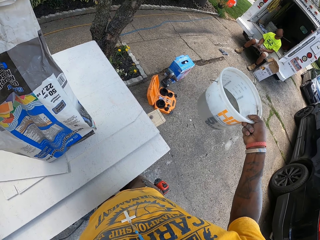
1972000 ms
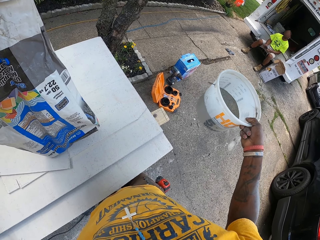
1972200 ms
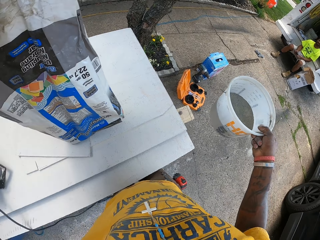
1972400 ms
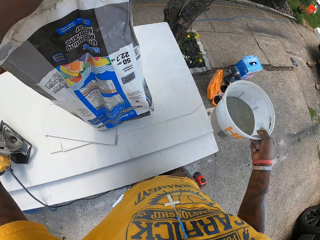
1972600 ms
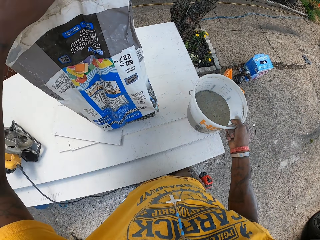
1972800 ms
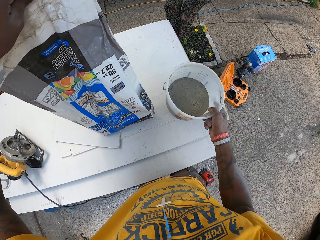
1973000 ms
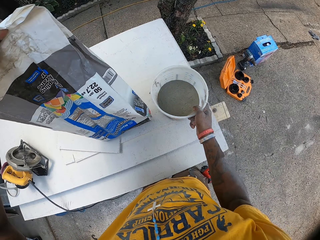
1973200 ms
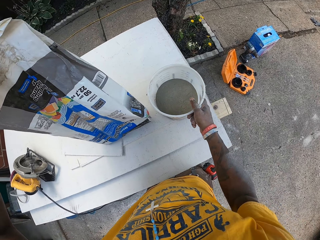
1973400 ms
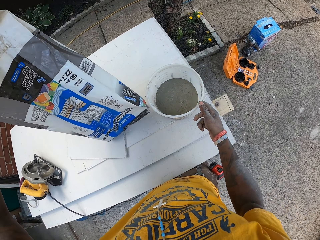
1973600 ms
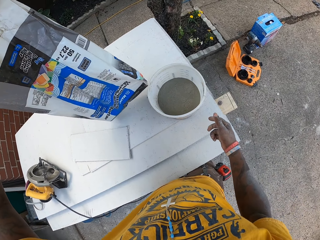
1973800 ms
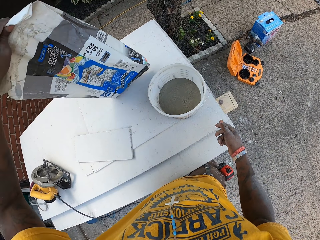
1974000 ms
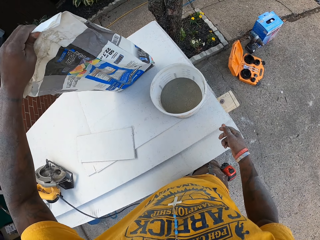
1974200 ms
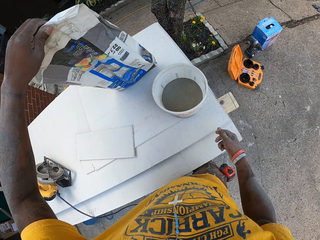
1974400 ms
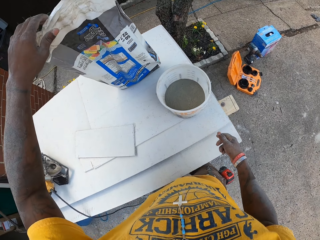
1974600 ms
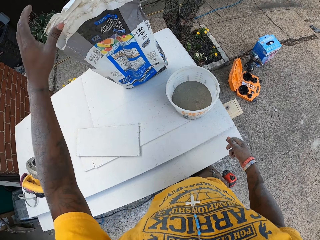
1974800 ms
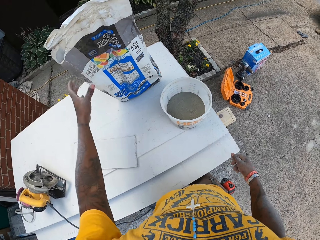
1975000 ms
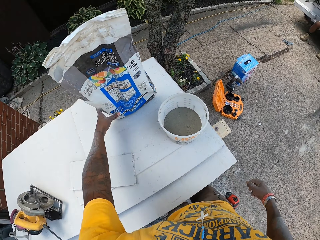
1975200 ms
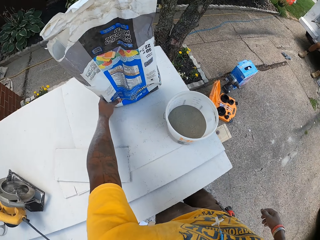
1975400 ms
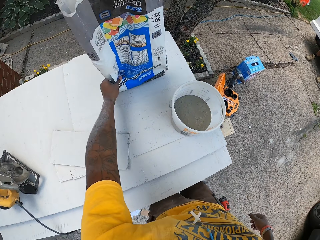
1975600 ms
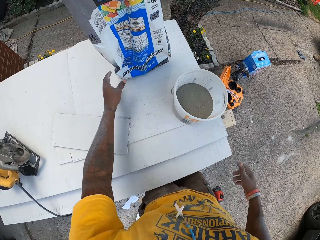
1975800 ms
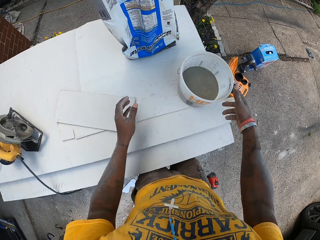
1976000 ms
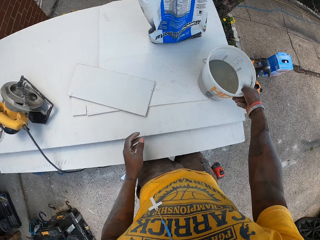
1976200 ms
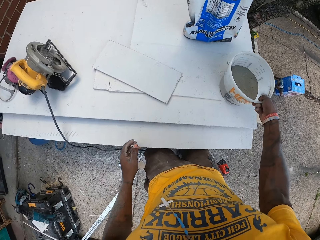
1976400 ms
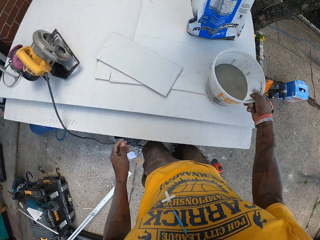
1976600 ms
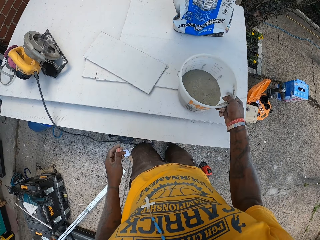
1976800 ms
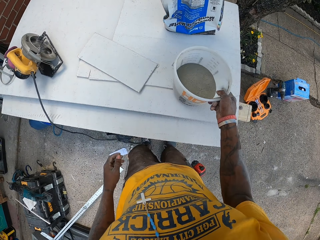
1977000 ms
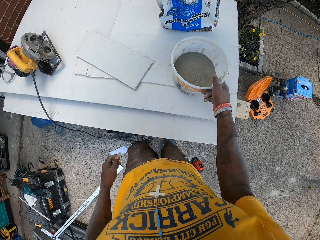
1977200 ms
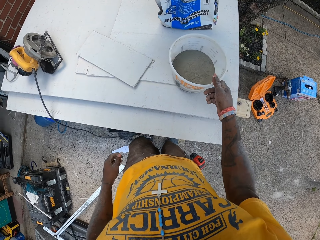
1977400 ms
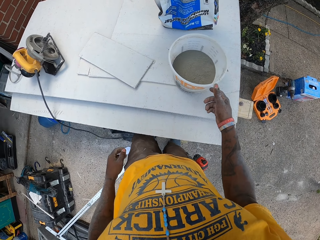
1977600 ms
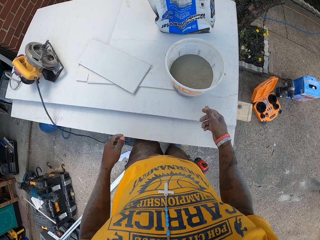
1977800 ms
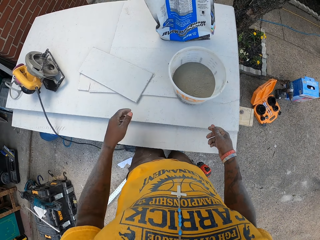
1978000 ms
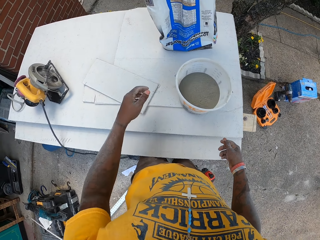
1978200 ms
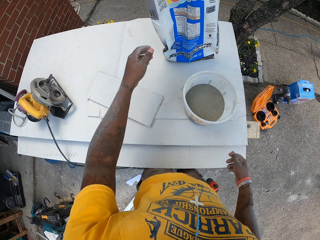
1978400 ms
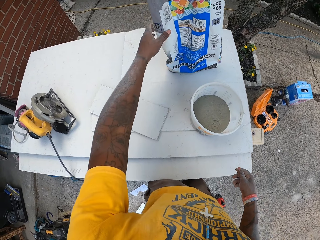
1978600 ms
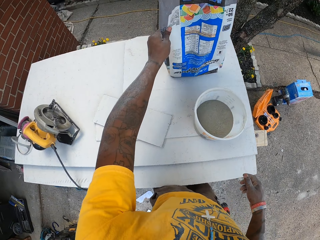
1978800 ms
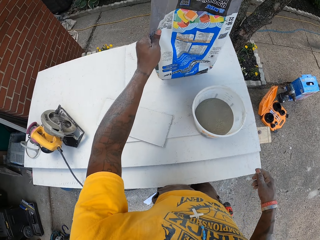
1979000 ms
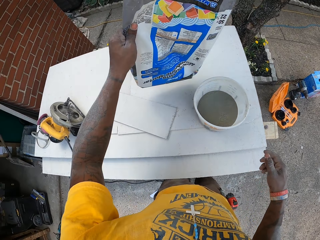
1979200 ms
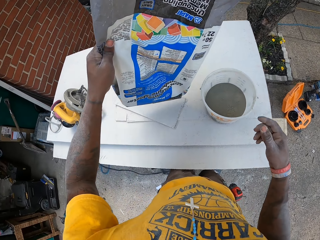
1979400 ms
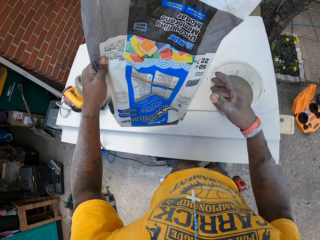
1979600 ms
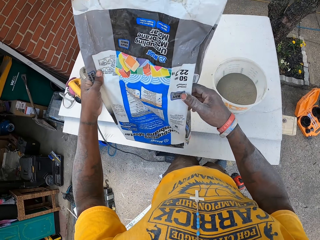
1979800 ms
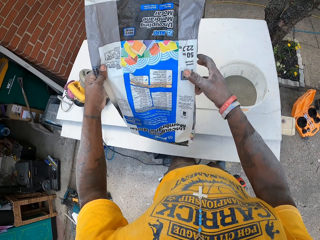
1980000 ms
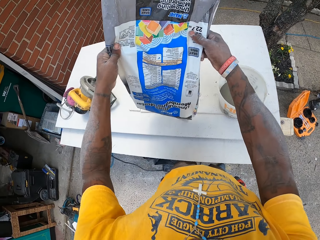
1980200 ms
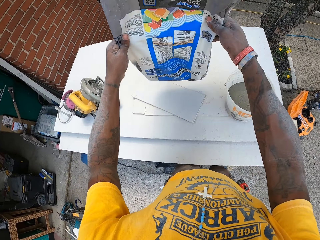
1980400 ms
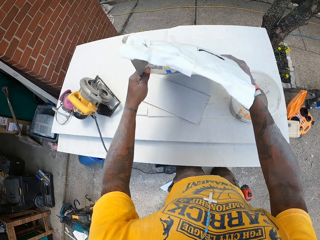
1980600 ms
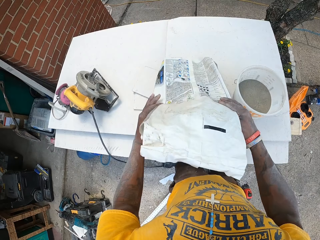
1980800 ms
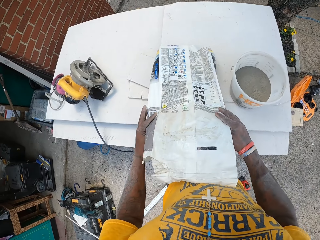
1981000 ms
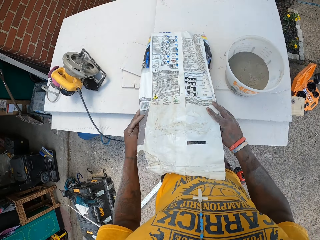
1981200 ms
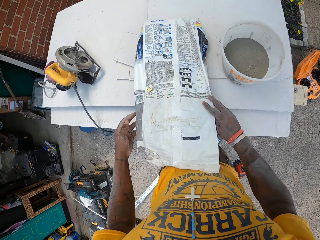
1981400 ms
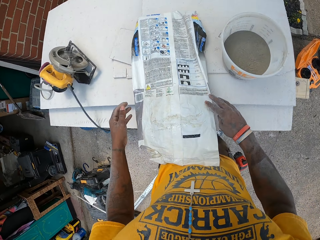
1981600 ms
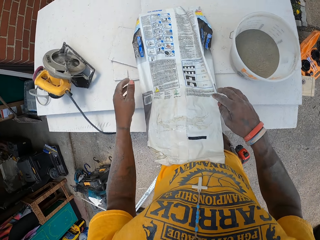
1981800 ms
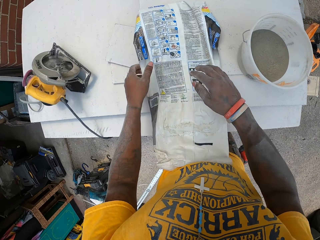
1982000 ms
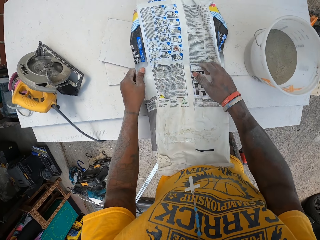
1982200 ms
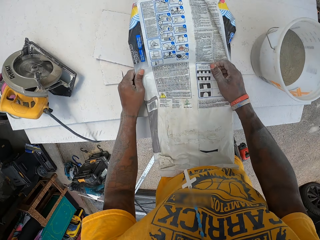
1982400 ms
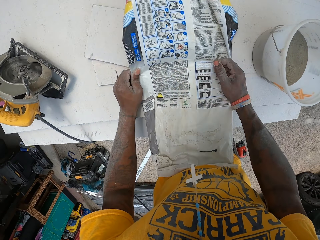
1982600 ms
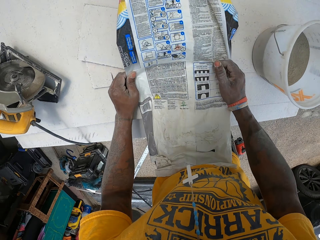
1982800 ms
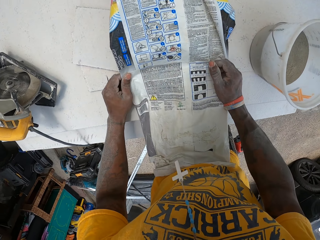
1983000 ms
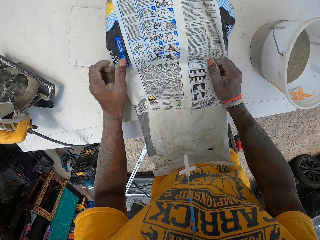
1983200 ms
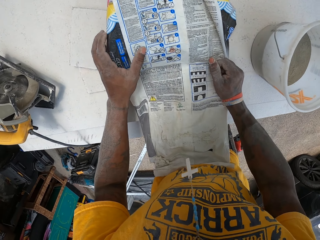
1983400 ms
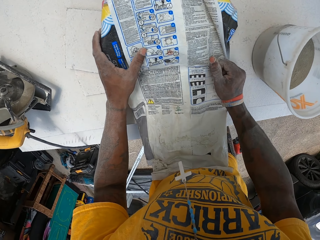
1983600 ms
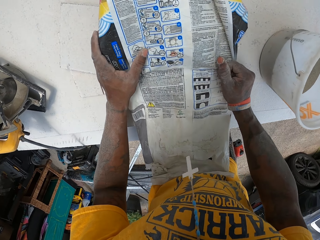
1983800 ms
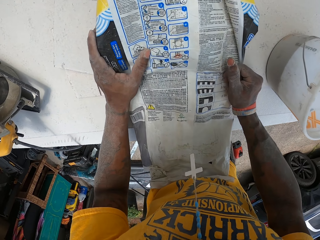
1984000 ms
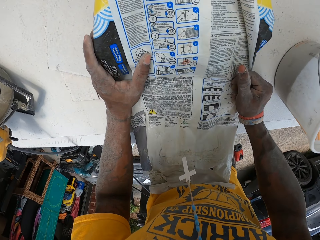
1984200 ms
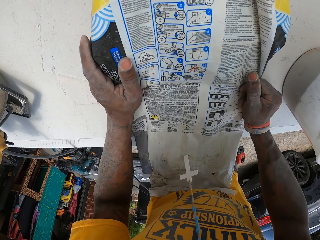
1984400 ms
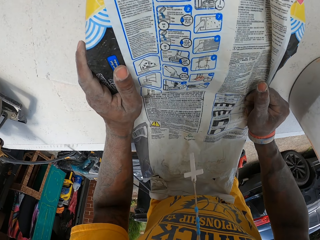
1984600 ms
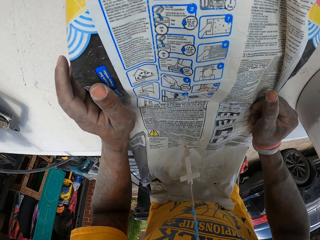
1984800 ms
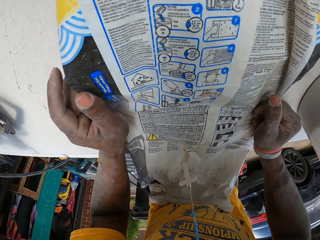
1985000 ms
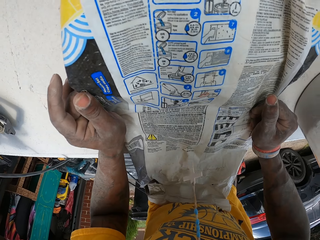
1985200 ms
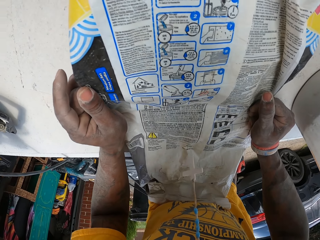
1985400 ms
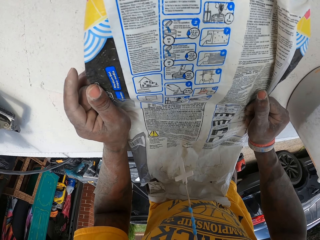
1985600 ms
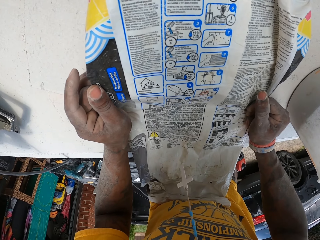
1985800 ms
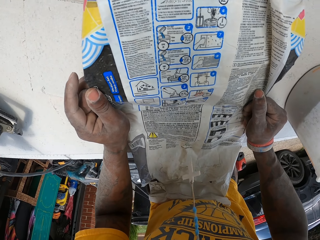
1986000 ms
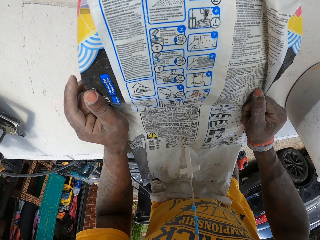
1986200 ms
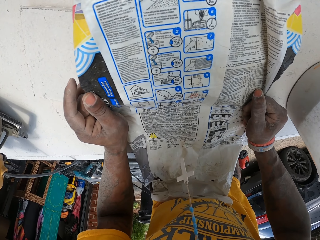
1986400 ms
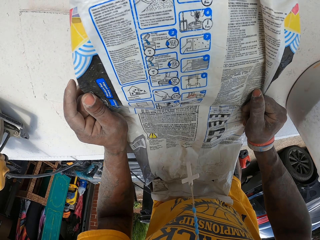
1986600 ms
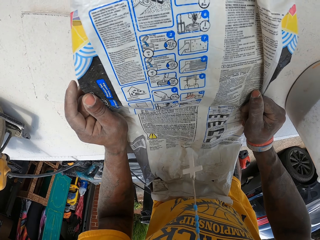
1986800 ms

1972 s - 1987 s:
The camera wearer drops the bucket containing mortar on the table with his right hand. He moves the sac of mortar or nylon paper bag on the table with his left hand. He holds the nylon paper bag on the table. He moves the bucket containing mortar on the table with his right hand. He carries the sac of mortar from the table with his left hand. He holds the sac of mortar with both hands. He drops the sac of mortar on the table with both hands. He puts his hands on the nylon paper bag. He reads the instructions on the sac of mortar.

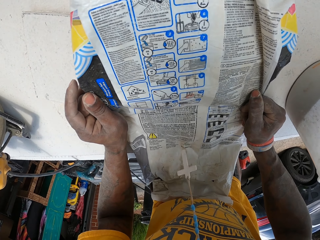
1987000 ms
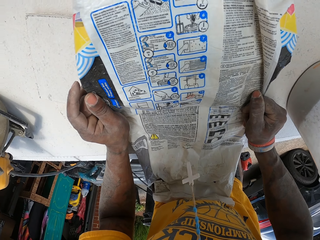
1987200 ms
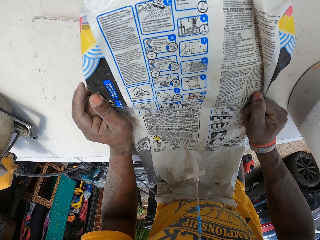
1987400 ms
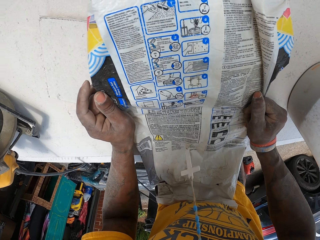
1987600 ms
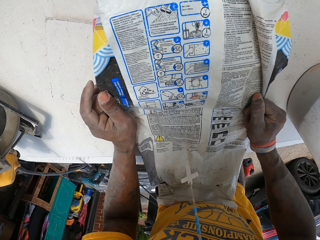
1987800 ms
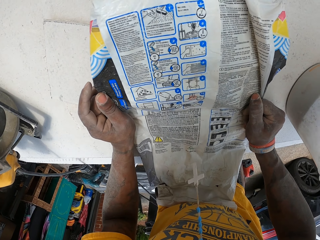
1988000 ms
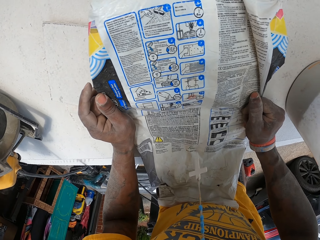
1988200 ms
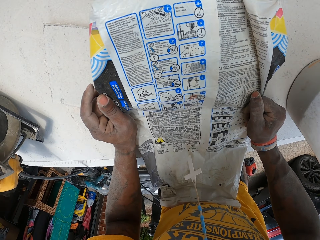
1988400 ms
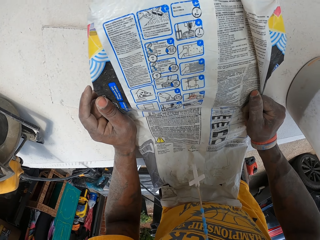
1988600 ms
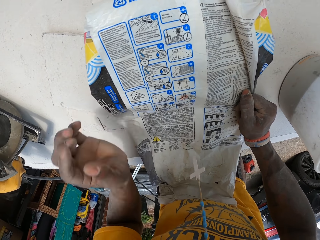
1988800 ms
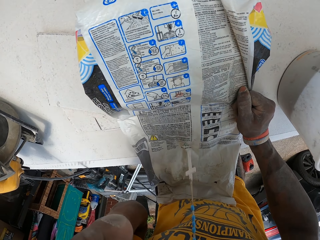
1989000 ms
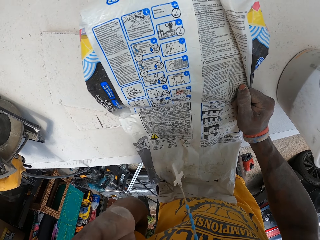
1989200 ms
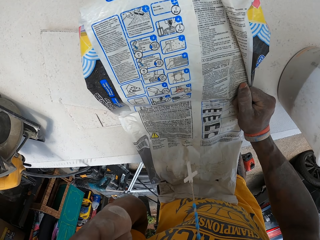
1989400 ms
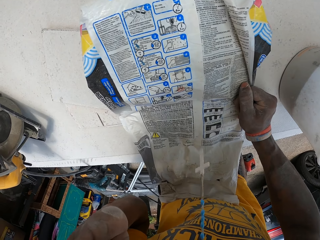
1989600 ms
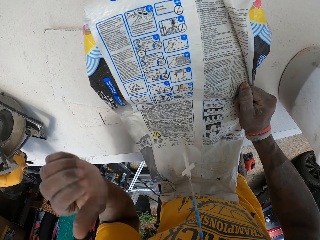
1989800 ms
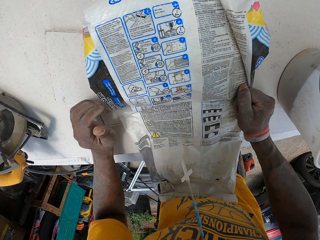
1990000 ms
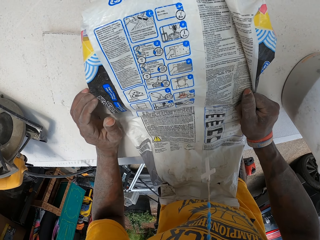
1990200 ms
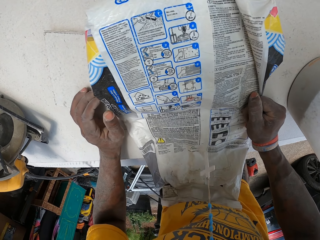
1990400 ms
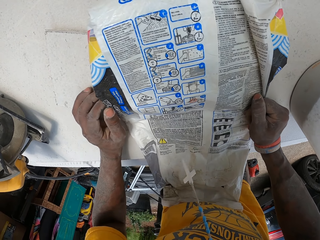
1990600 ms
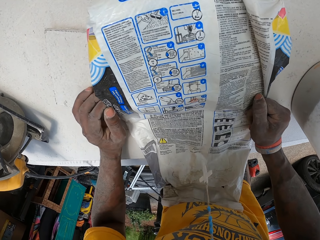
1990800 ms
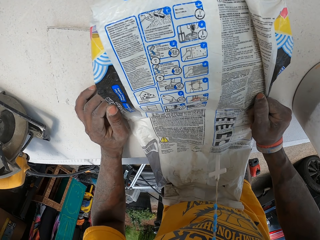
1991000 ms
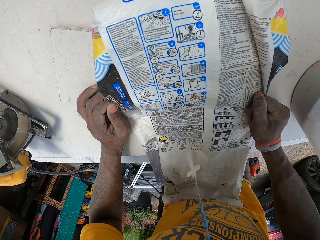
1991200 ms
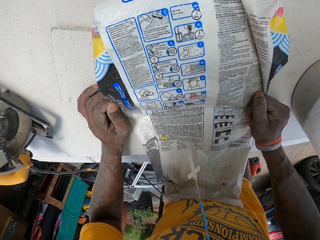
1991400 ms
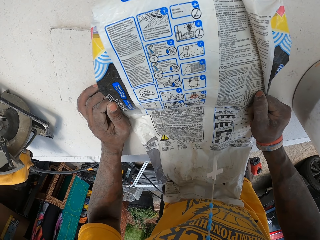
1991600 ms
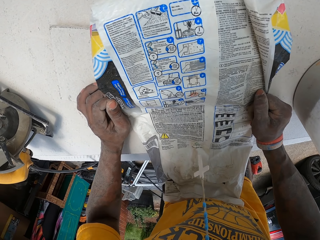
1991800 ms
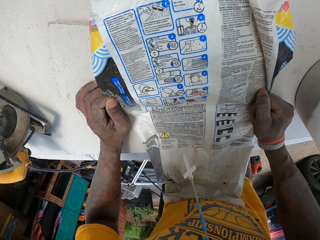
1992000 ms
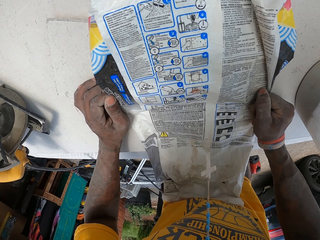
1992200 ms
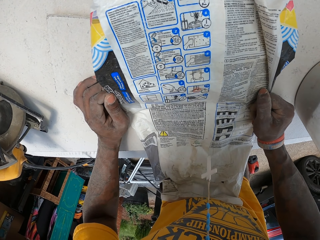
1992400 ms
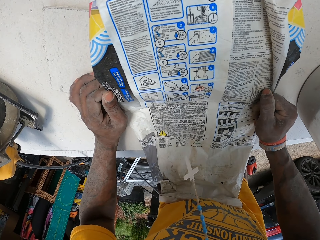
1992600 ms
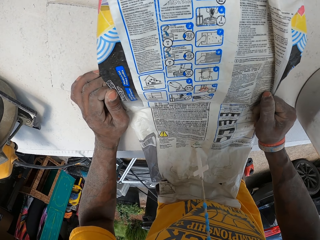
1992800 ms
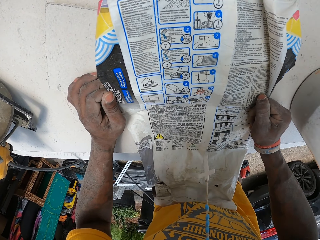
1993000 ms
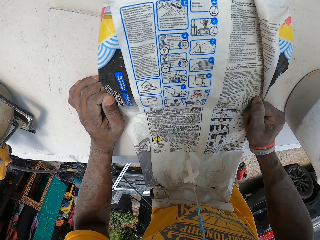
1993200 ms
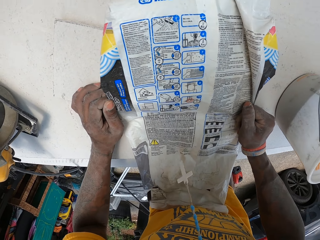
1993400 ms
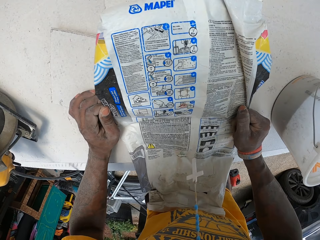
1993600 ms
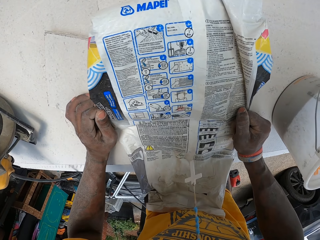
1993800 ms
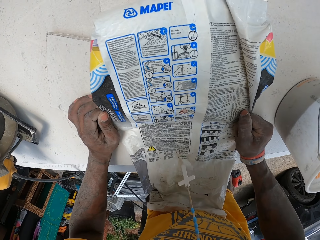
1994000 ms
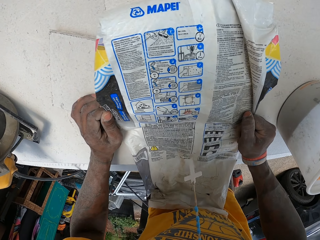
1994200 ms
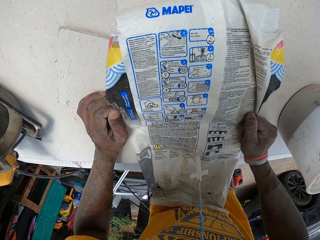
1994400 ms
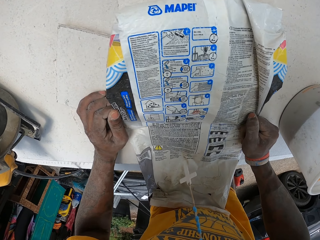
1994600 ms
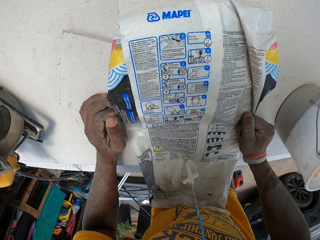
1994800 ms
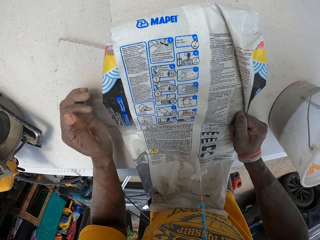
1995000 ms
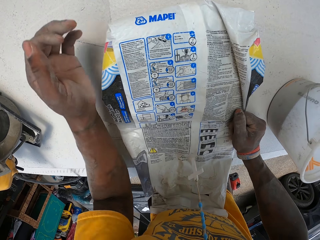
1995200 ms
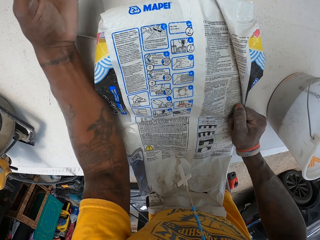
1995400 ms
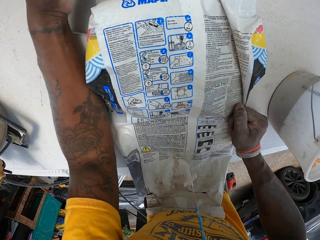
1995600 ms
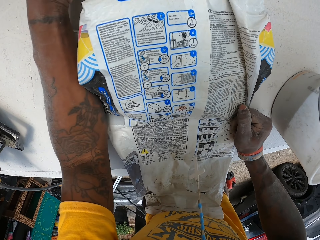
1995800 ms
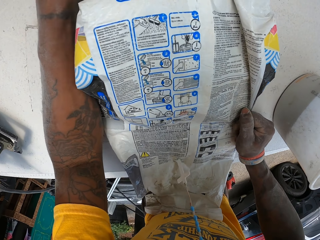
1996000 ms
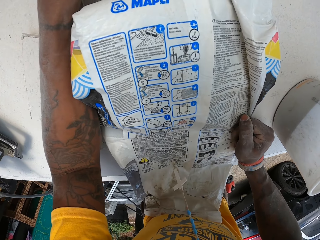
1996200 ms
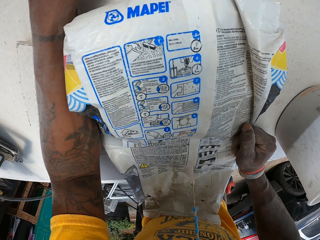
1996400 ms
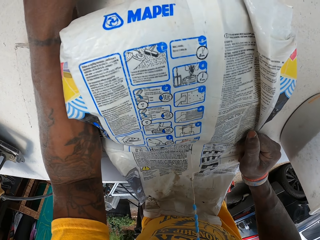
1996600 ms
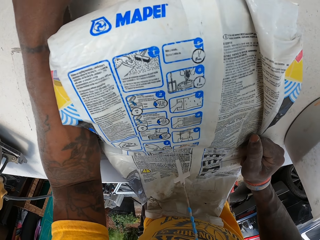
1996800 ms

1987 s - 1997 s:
The camera wearer scratches his face with his left hand. He stares at the nylon paper bag on the table. He puts his hand on the table. He stares at the nylon paper bag on the table. He moves his hand on the table. He stares at the nylon paper bag on the table.
